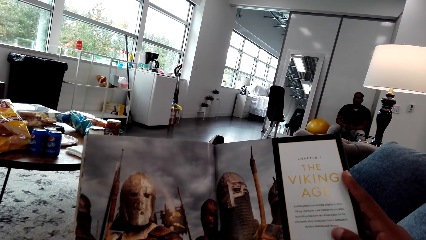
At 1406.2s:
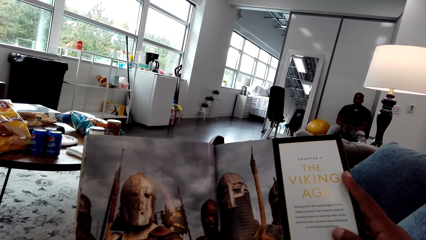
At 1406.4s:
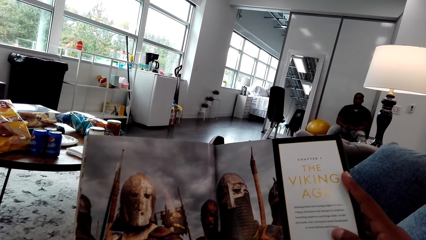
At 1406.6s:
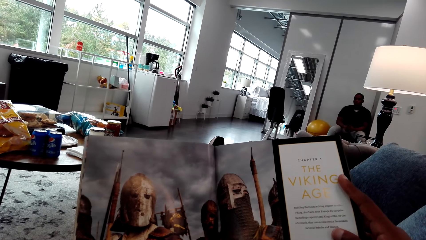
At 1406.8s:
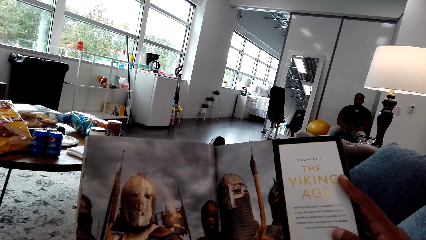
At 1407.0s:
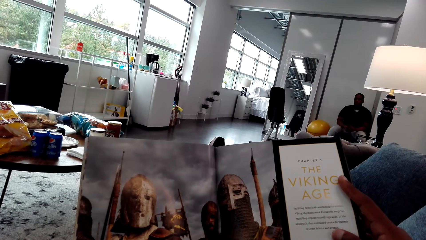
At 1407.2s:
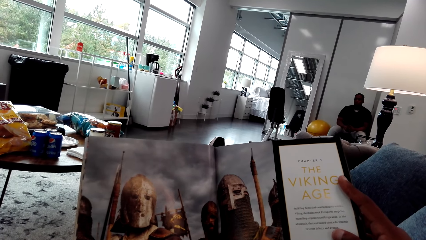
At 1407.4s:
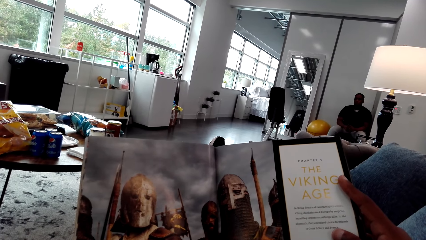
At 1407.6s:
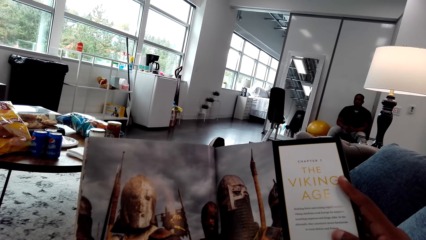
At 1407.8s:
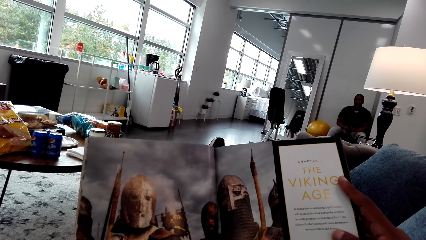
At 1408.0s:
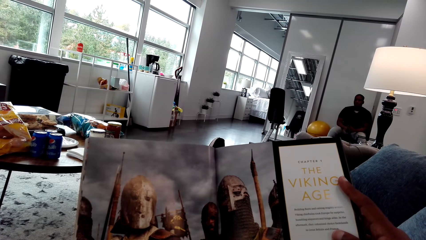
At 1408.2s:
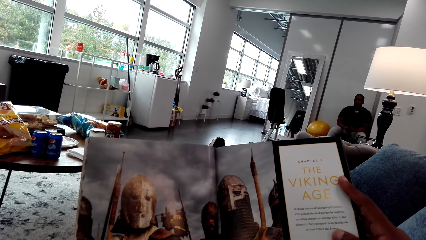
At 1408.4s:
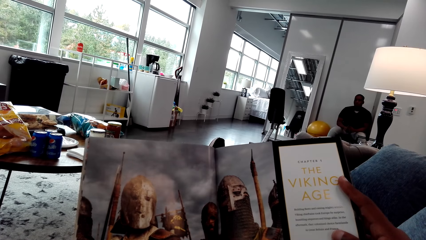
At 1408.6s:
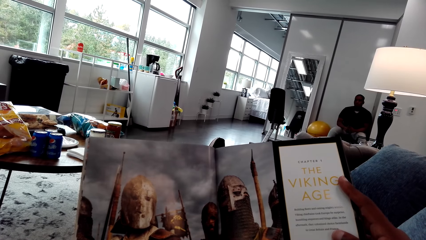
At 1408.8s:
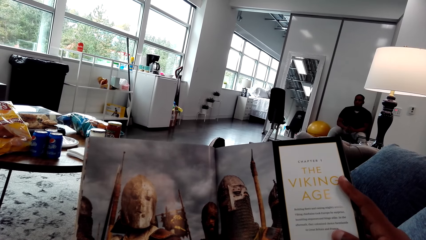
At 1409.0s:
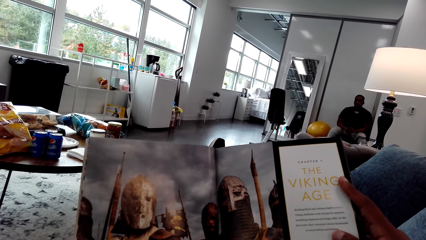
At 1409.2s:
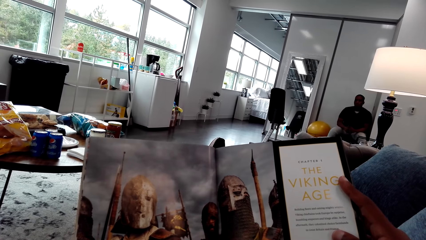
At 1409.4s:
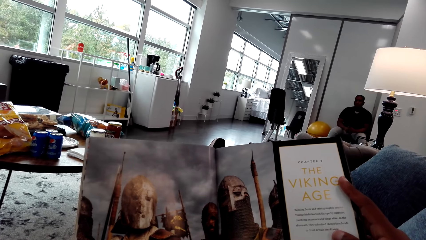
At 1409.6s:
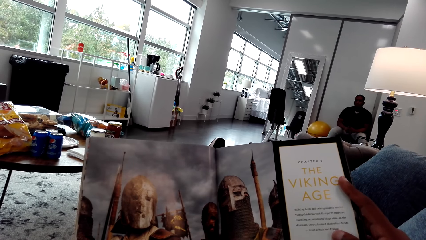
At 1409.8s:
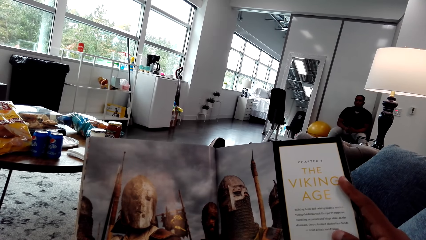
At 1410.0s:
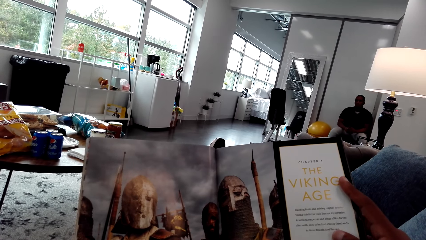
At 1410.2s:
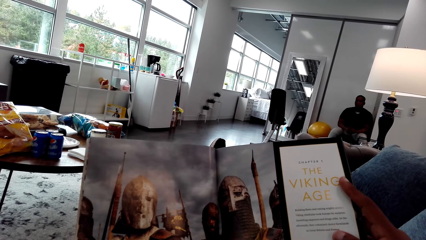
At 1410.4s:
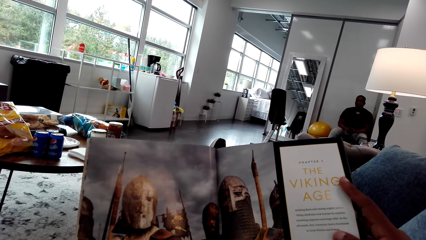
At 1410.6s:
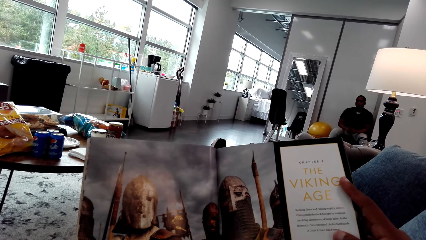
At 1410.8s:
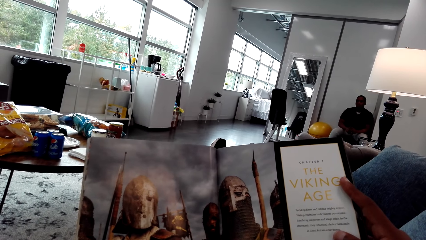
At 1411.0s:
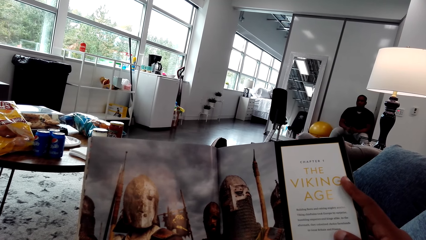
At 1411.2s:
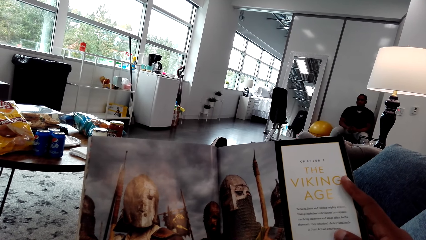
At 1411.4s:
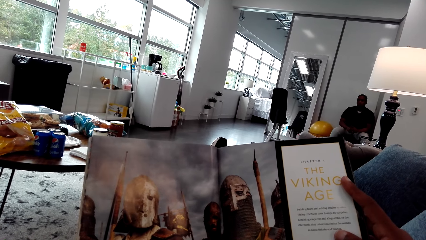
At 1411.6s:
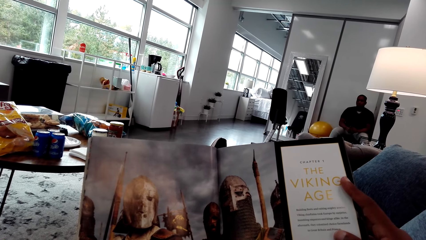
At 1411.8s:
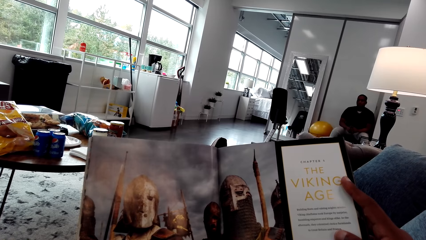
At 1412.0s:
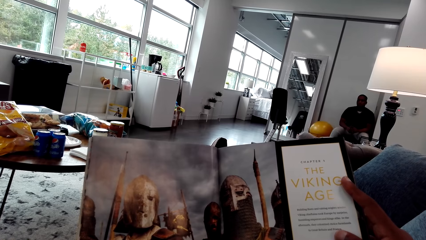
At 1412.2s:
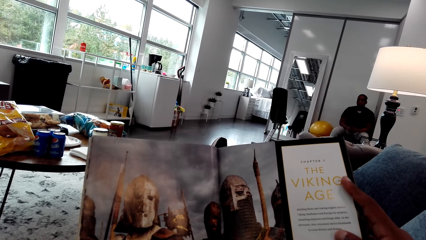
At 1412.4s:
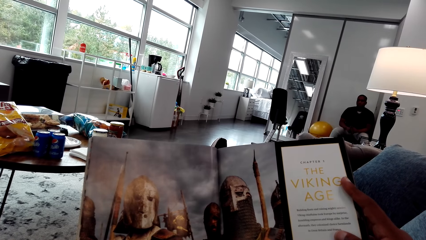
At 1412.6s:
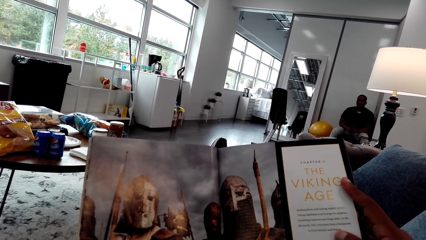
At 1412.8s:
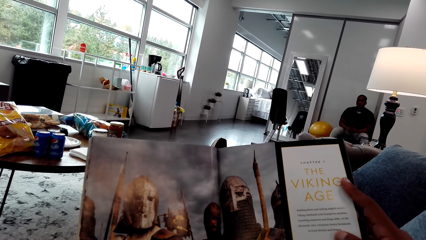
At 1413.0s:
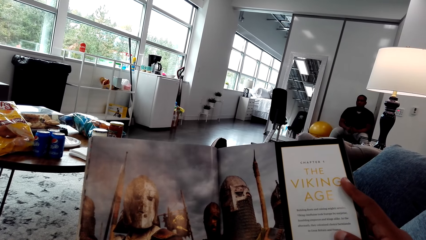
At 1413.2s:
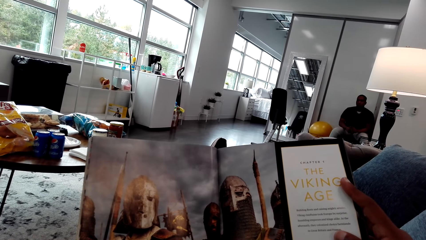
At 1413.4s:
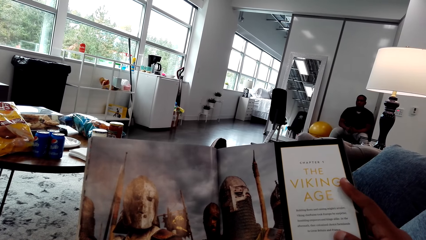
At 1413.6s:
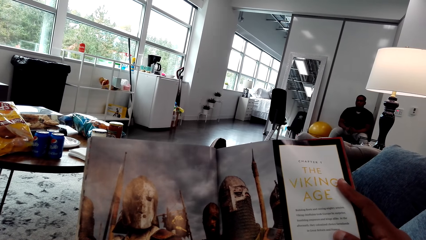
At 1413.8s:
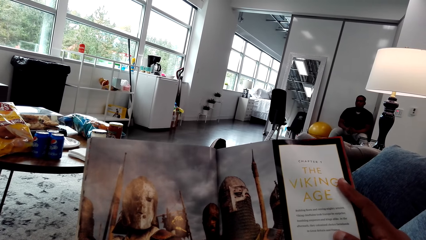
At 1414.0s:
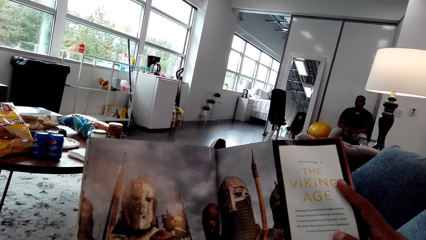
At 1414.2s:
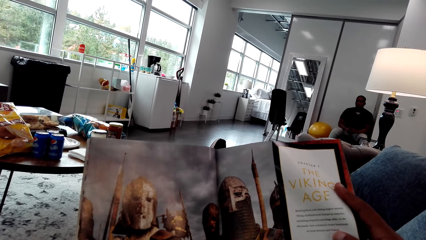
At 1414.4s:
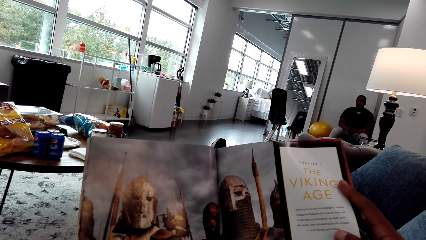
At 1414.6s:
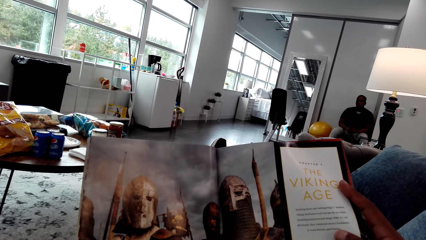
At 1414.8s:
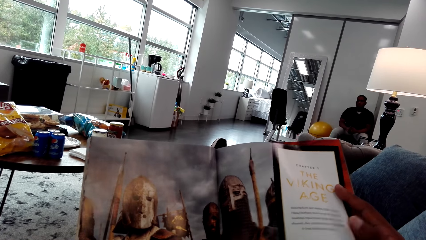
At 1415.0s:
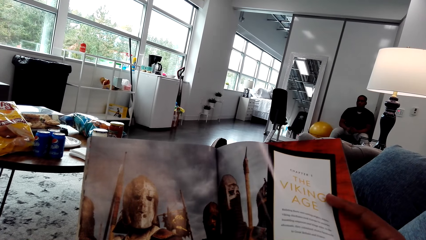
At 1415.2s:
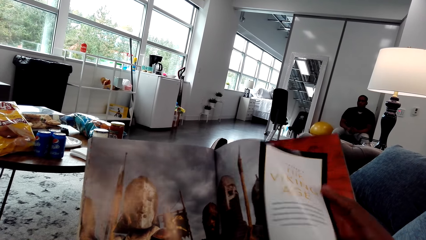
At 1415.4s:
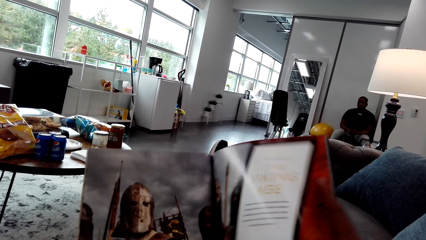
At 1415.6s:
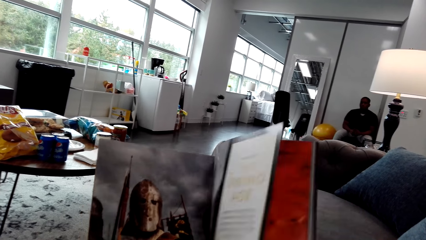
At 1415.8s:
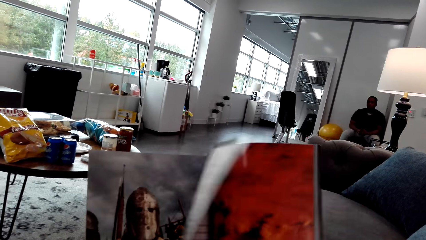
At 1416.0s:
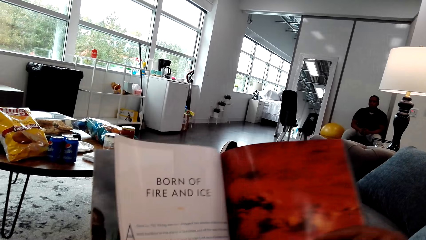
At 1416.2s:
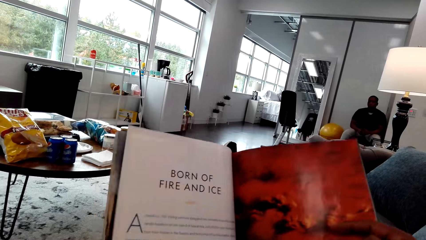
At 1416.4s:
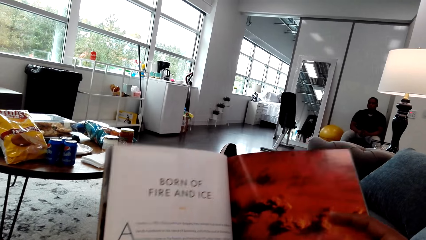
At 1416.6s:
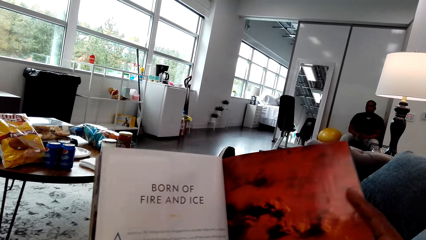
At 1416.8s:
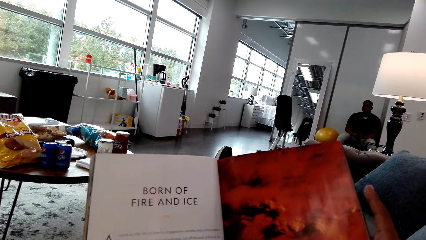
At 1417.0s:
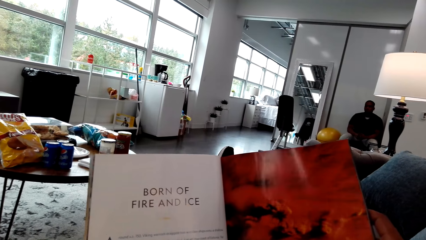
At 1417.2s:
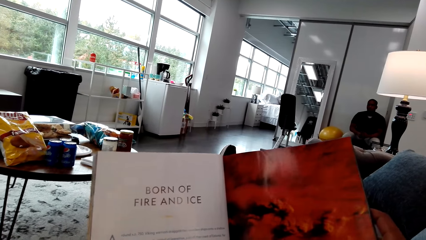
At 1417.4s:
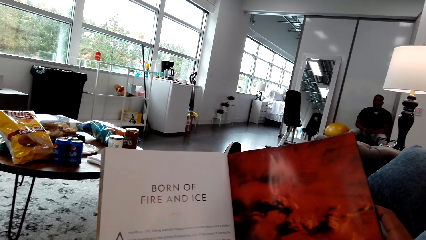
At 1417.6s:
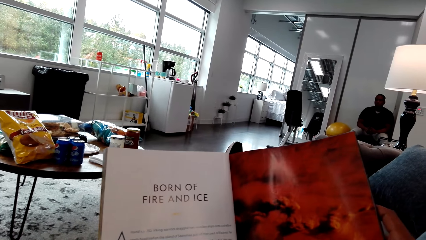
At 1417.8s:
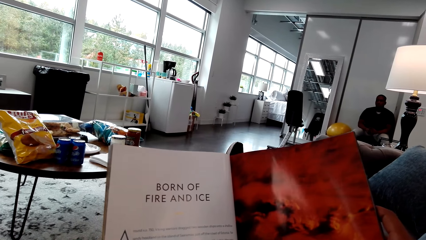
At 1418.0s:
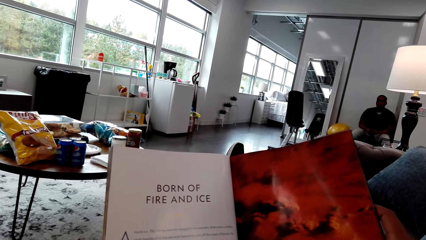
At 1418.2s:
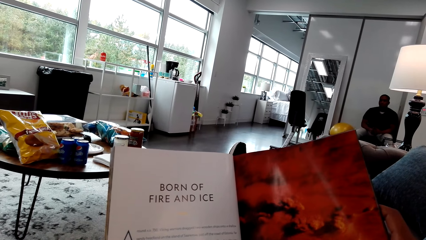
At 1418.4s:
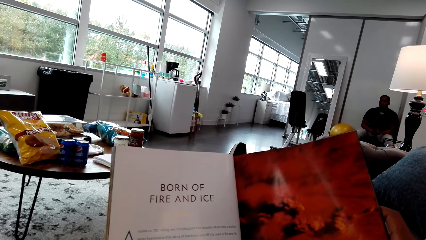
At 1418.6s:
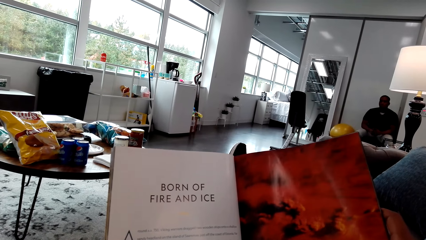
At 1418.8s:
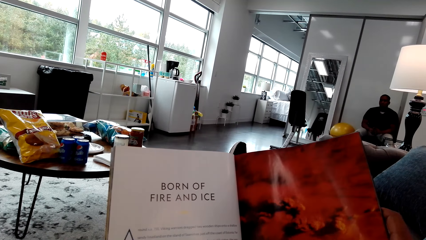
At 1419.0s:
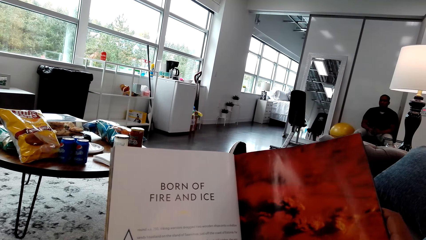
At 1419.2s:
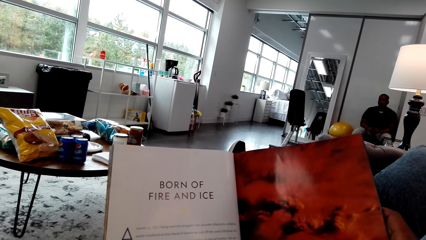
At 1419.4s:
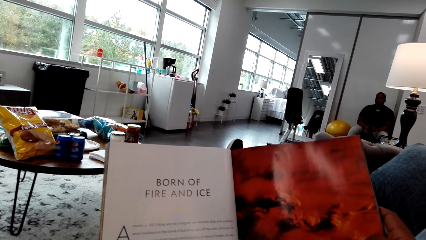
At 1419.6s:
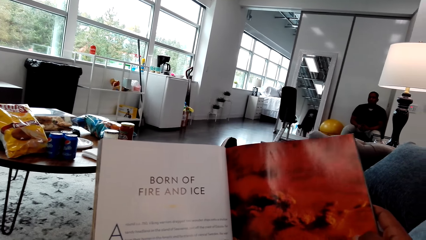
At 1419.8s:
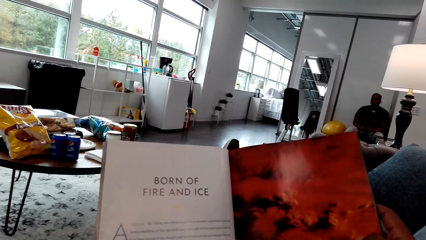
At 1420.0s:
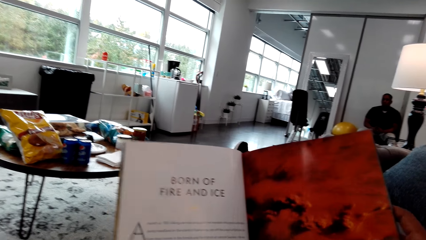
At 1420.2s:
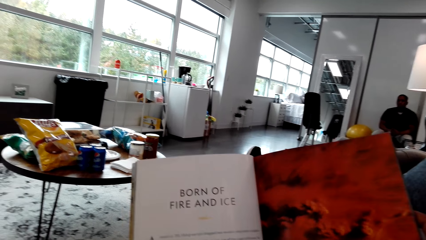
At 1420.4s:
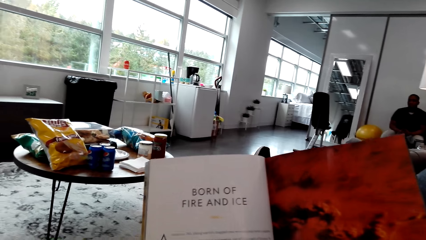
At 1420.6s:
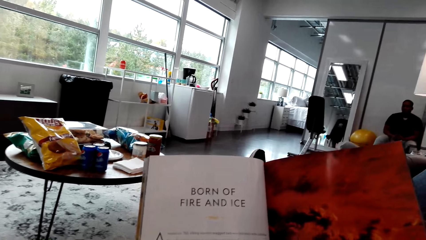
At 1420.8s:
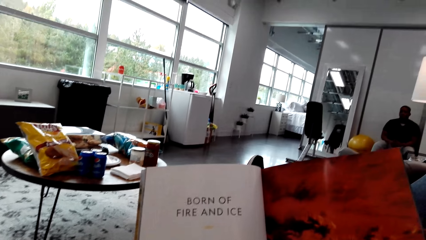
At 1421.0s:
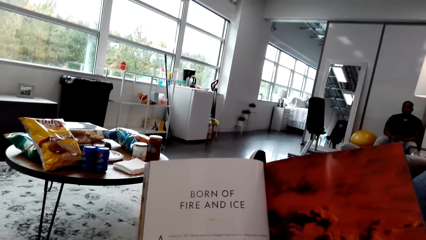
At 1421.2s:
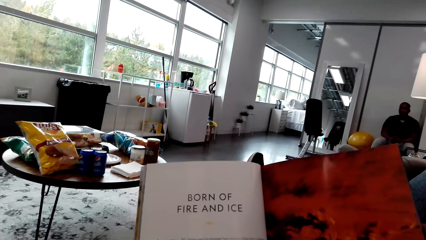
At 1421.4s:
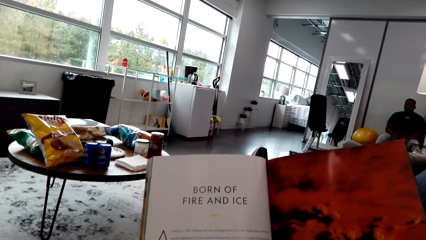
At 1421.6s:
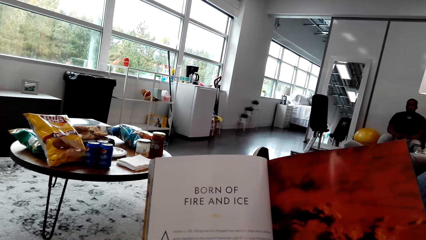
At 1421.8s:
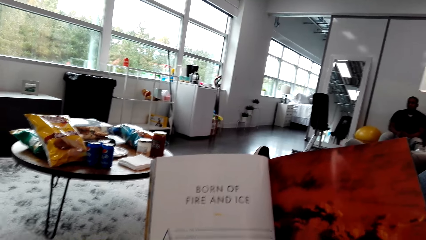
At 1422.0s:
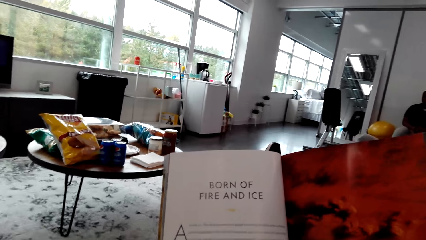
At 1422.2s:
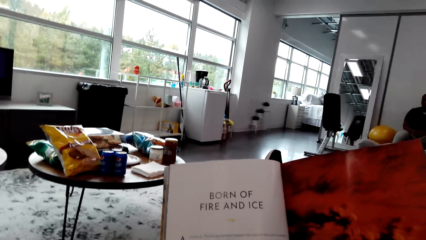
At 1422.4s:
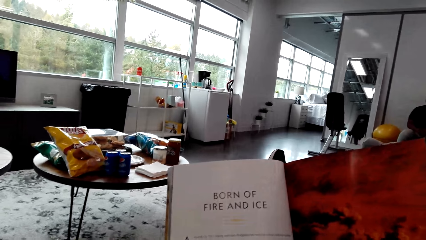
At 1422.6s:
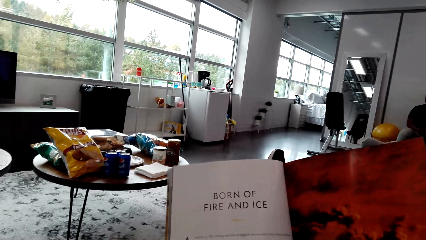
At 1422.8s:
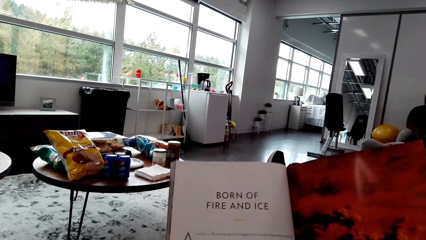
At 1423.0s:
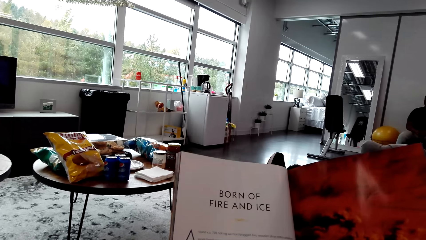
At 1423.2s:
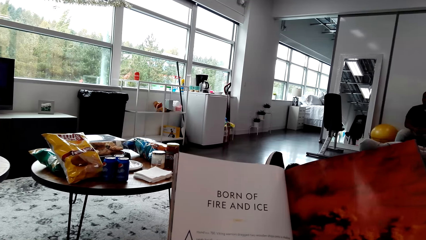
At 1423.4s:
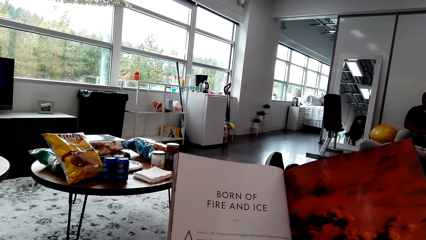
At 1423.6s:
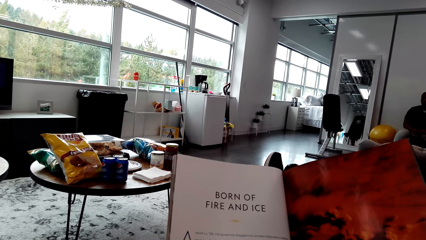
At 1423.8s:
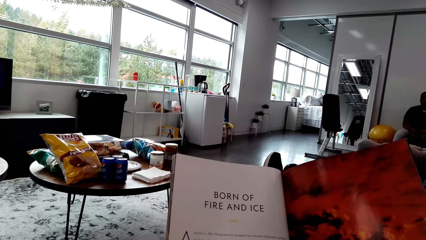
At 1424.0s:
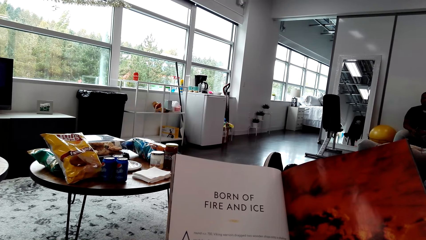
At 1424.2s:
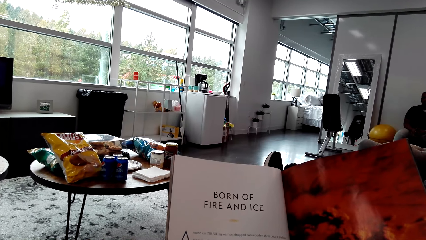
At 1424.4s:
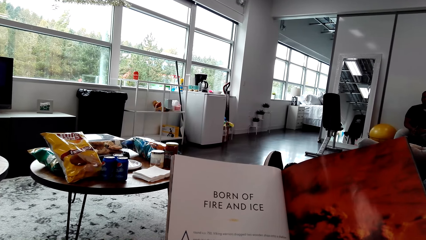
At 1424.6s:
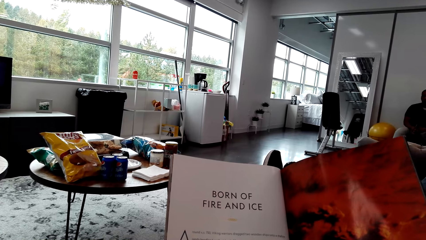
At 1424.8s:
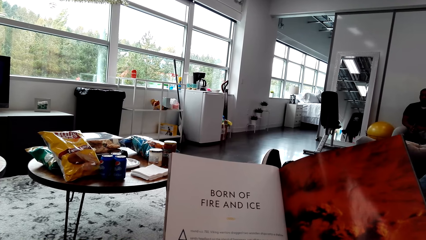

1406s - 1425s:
The camera wearer turns a page on the magazine. They read the magazine.
